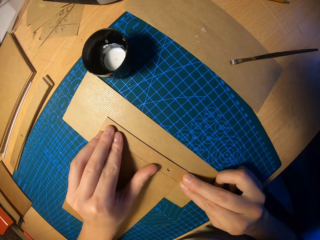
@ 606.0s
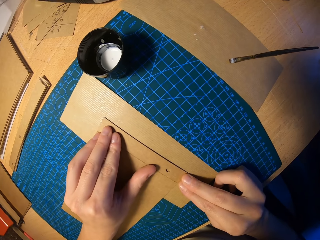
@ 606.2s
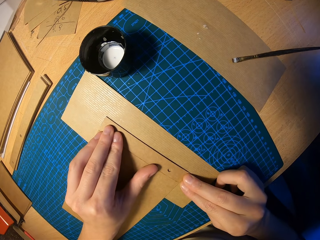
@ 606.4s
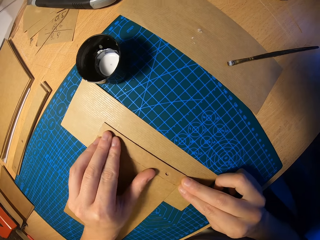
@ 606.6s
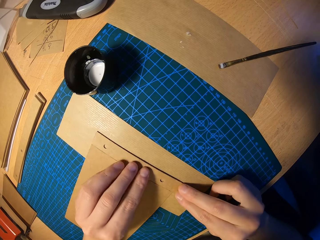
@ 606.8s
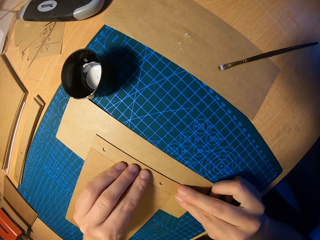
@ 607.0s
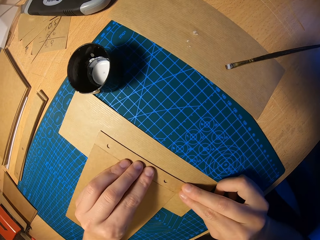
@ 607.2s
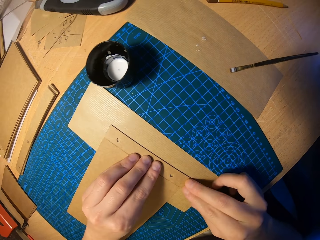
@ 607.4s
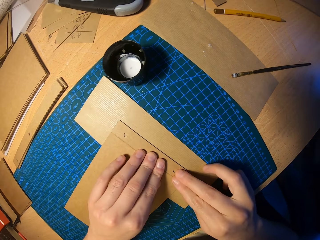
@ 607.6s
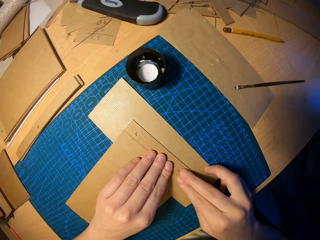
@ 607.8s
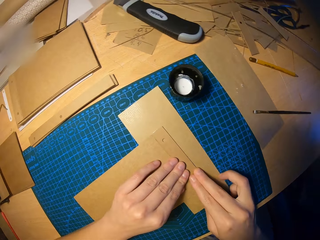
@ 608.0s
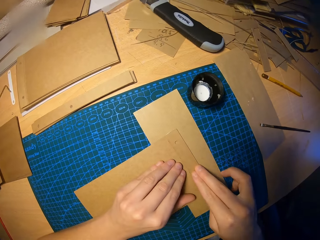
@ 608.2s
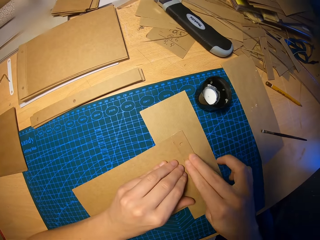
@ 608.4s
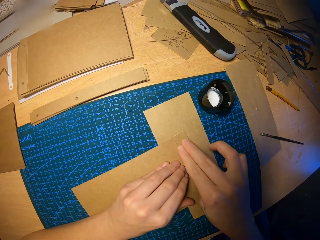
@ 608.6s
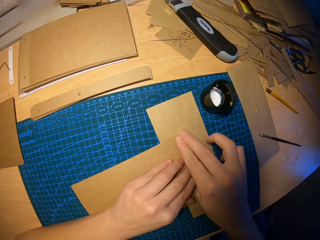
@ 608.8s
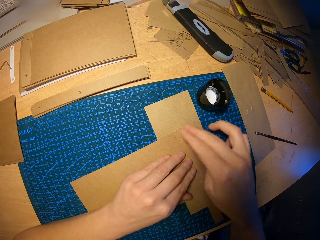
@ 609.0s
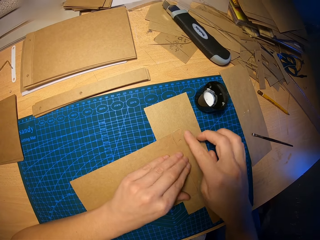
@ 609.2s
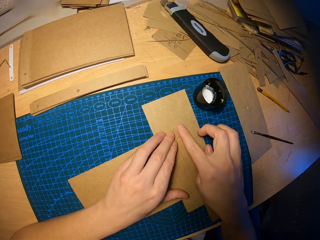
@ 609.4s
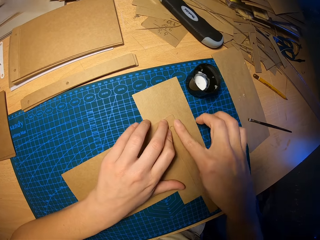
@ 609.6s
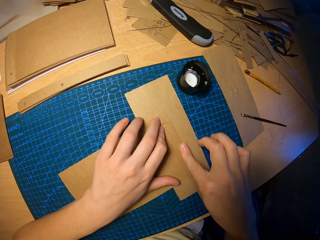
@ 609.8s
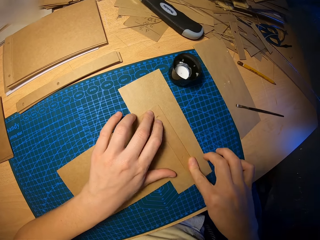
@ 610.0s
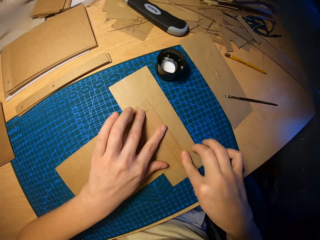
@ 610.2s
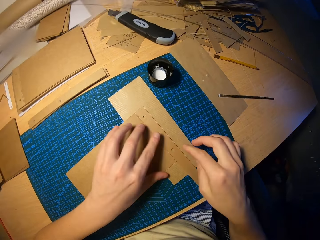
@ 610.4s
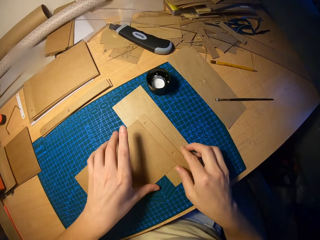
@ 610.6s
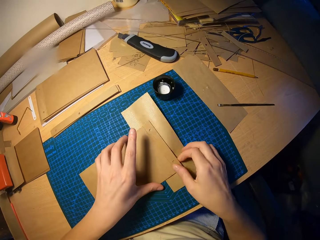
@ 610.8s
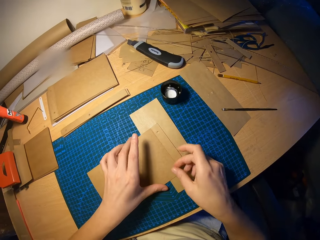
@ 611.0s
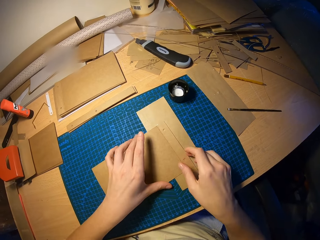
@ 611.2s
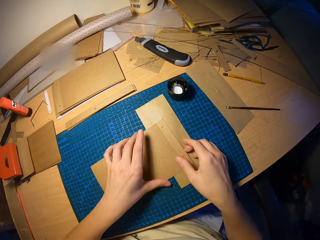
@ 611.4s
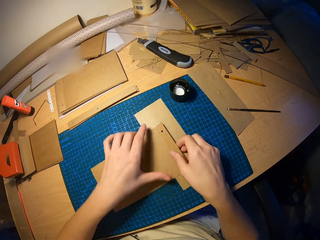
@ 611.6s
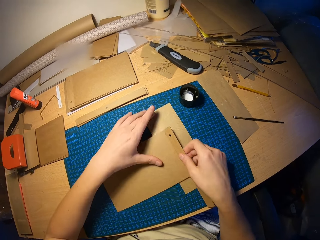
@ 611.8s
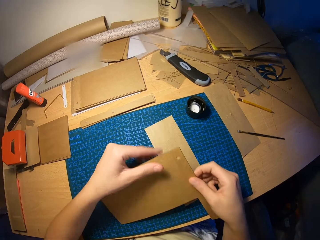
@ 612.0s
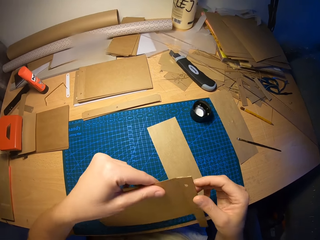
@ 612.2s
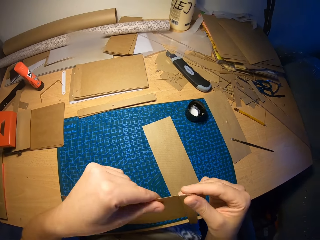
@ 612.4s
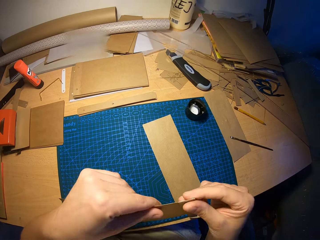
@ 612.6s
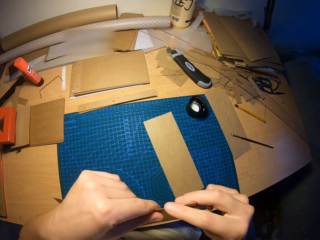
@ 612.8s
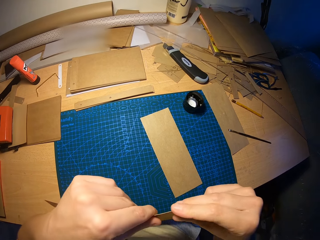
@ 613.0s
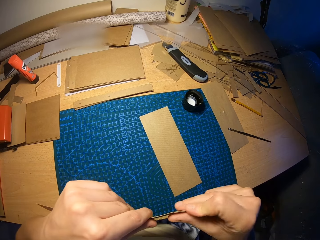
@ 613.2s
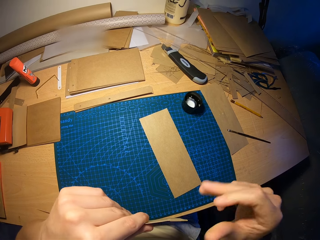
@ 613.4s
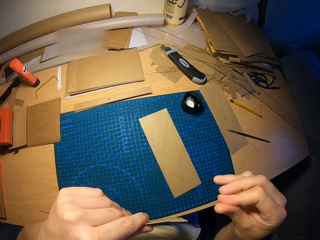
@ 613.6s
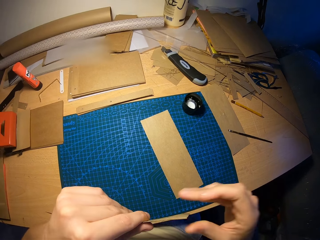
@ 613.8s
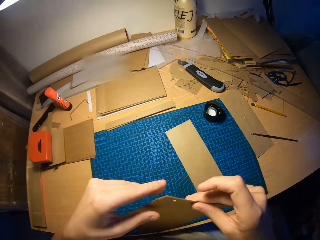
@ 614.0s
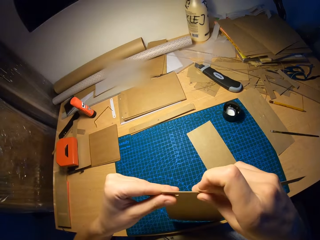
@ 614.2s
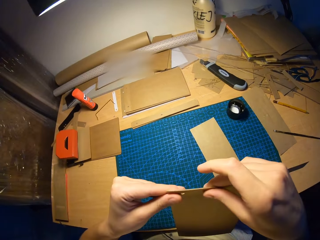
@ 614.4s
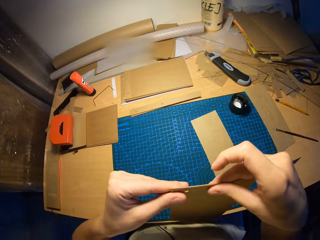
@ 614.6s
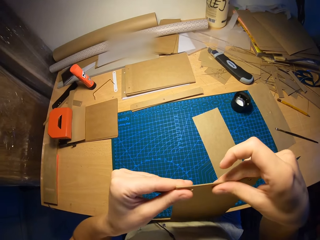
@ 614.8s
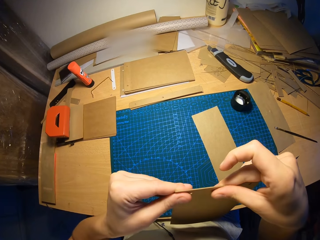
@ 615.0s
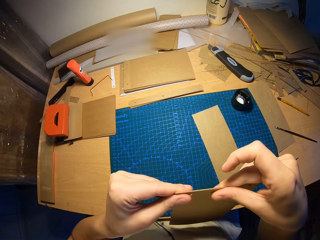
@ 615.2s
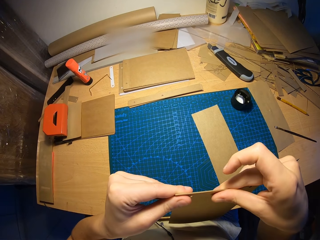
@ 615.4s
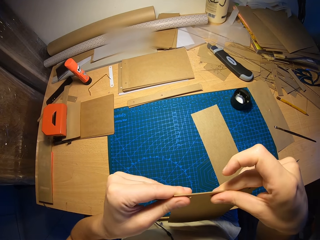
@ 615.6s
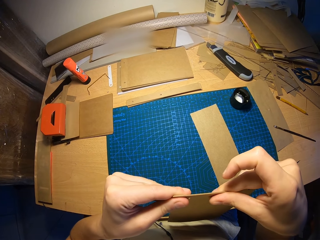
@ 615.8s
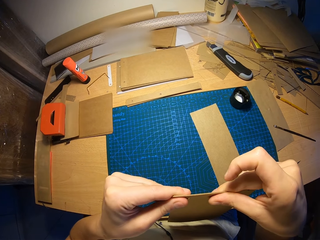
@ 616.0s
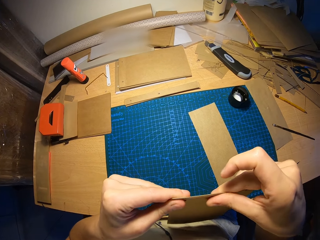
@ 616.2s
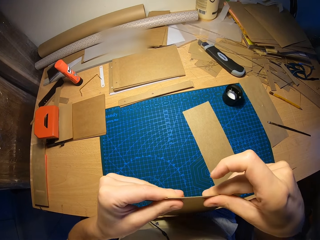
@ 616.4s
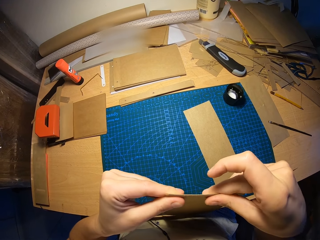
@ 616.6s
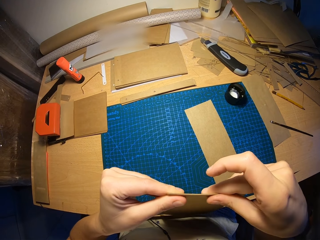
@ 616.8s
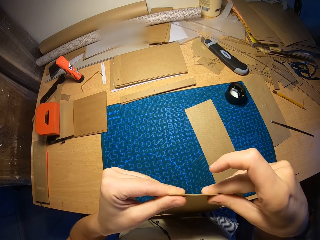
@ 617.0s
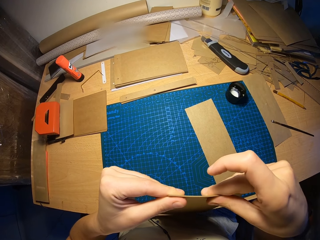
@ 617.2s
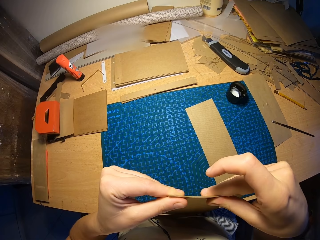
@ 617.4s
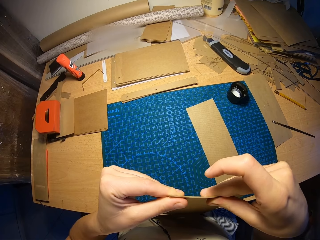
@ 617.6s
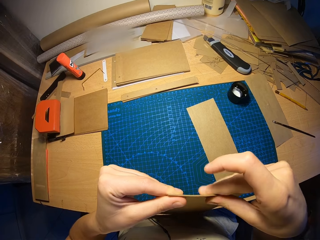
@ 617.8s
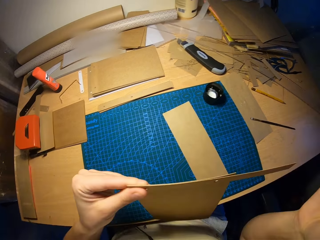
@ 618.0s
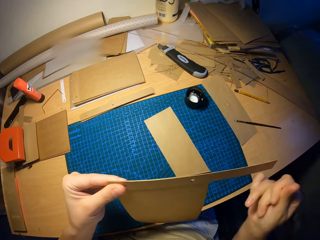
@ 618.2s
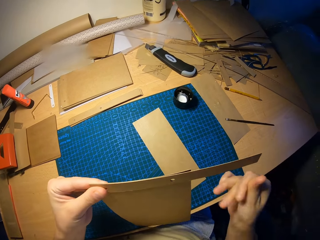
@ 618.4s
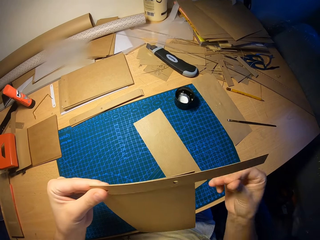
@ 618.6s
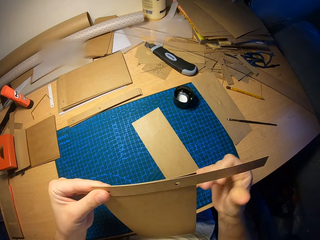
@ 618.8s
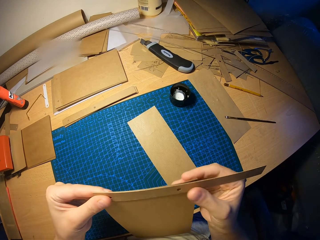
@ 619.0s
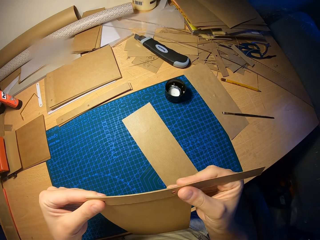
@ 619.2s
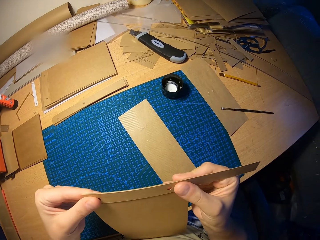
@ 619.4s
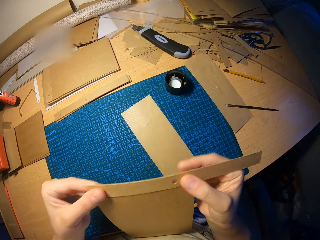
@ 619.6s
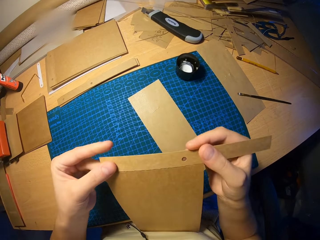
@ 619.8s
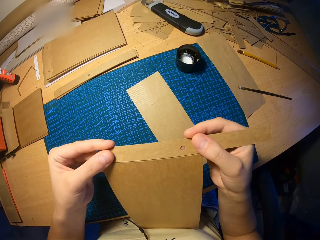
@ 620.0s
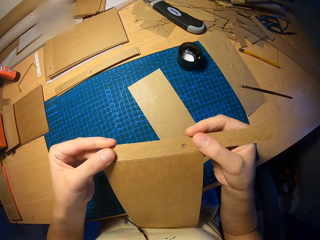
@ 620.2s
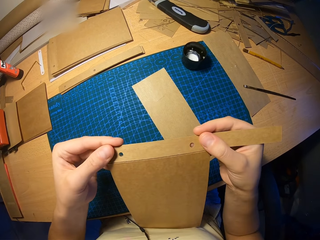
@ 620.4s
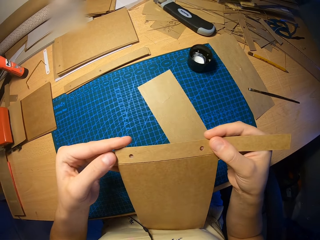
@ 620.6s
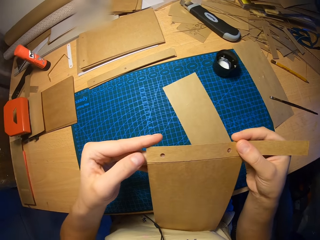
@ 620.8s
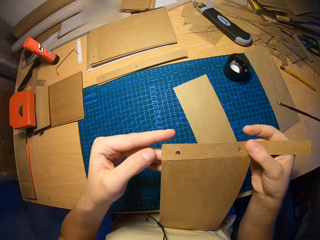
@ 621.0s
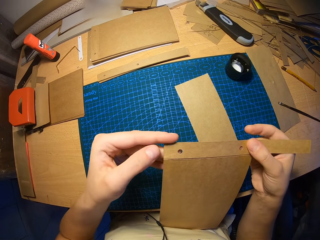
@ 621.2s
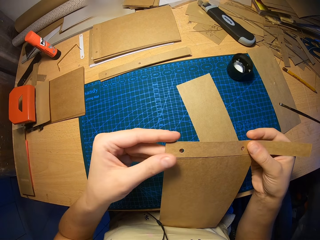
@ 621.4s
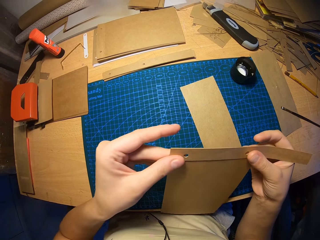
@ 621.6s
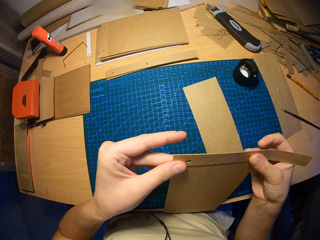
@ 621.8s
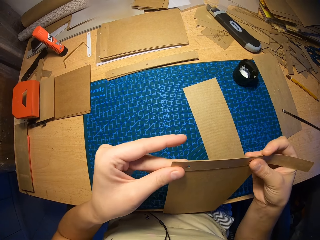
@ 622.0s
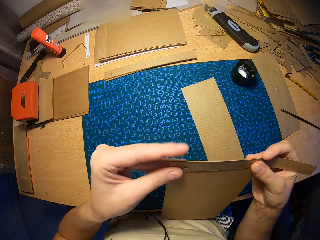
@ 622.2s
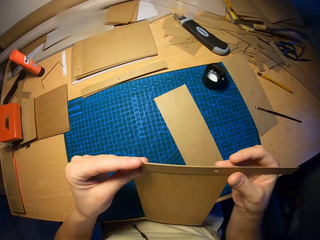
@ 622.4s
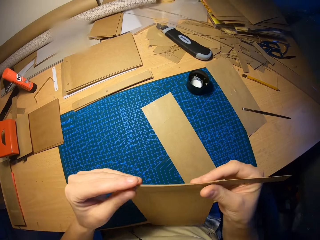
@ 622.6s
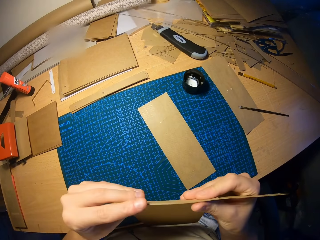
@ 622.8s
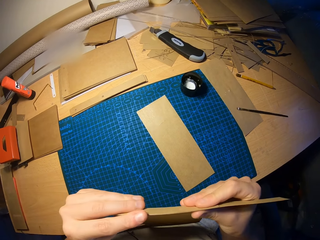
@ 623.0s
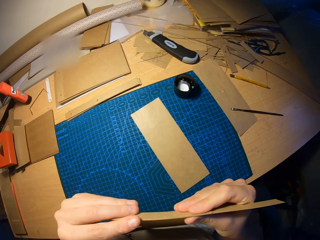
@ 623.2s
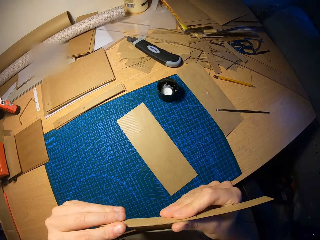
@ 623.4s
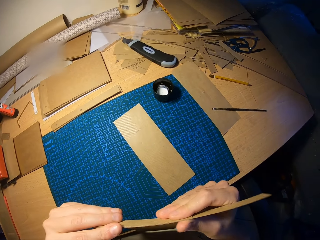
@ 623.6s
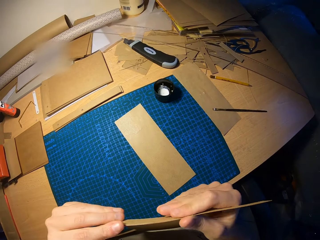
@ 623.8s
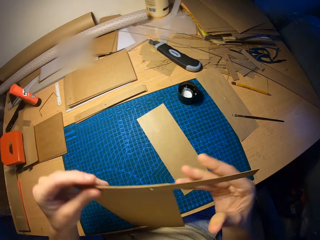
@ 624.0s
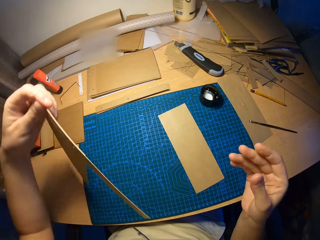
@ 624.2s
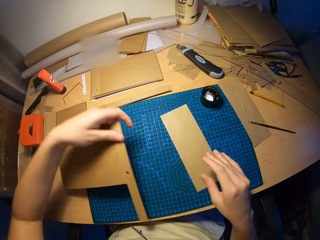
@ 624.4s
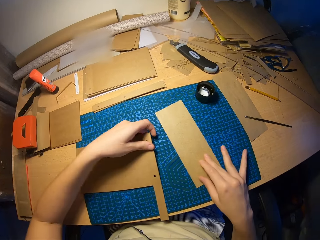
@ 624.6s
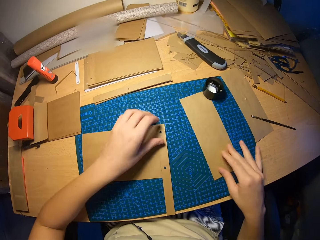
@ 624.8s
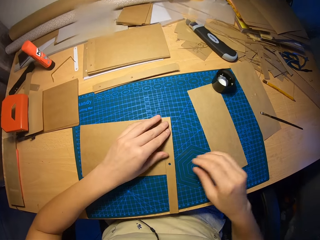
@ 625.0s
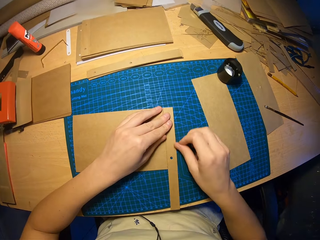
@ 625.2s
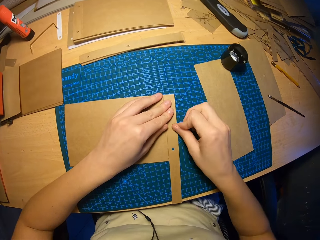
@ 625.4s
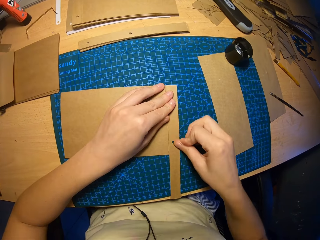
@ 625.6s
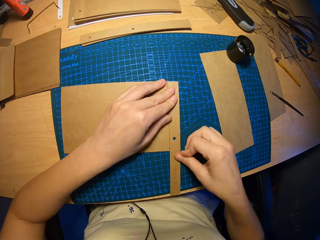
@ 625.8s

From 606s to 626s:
The camera wearer presses on the attached craft papers with both hands. They lift the attached craft papers from the table with both hands. They look at the paper edges. They rub their fingers. They touch over the paper edges. They align the edges of the attached craft papers with both hands. They rub their fingers. They look over the paper. They place the attached craft papers on the table with their left hand.

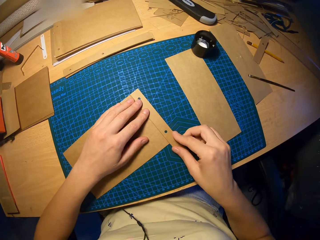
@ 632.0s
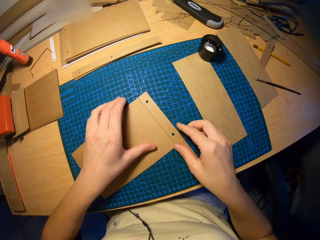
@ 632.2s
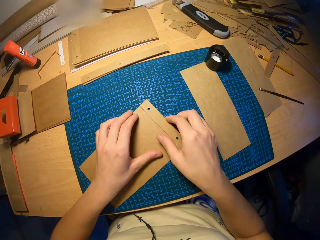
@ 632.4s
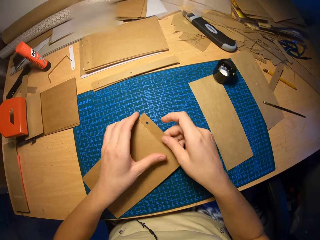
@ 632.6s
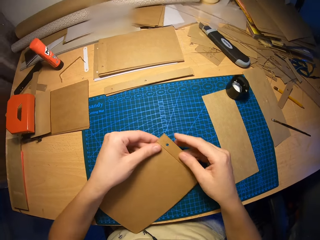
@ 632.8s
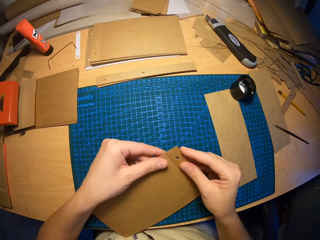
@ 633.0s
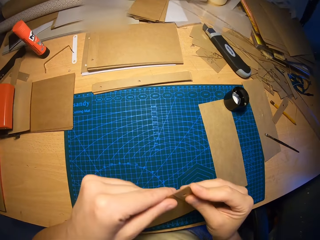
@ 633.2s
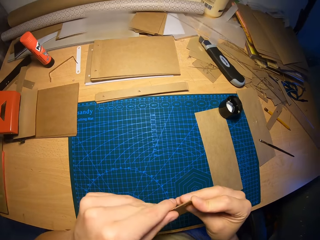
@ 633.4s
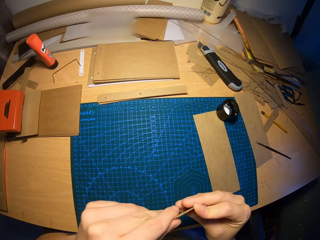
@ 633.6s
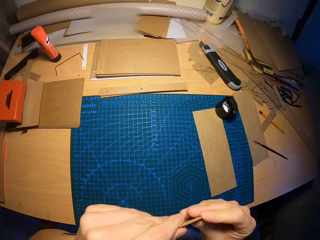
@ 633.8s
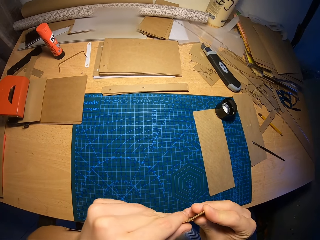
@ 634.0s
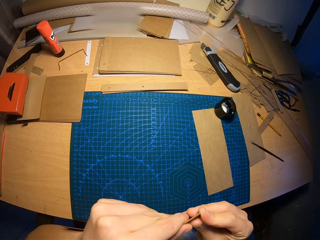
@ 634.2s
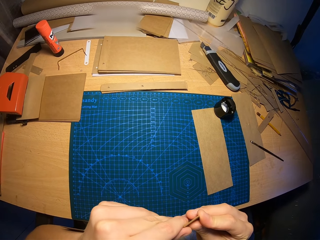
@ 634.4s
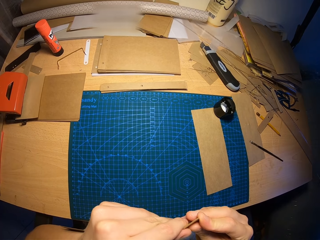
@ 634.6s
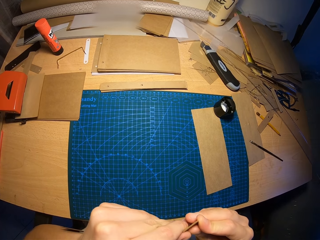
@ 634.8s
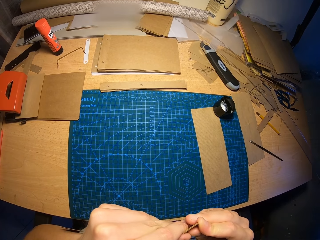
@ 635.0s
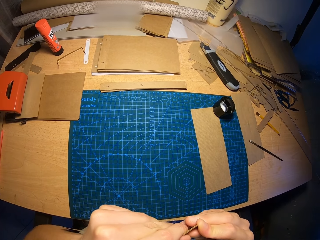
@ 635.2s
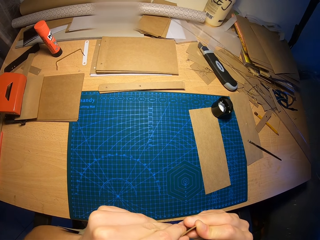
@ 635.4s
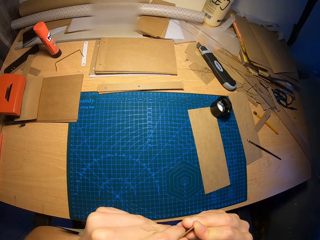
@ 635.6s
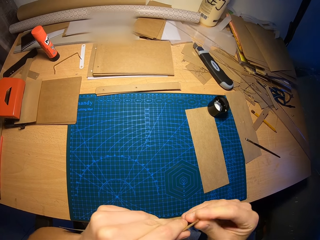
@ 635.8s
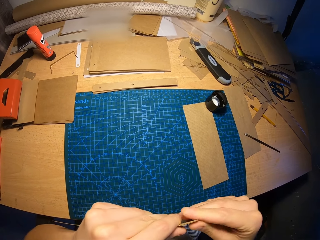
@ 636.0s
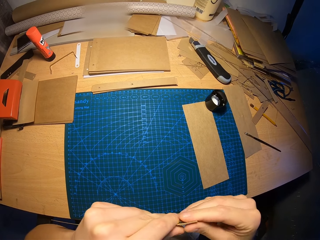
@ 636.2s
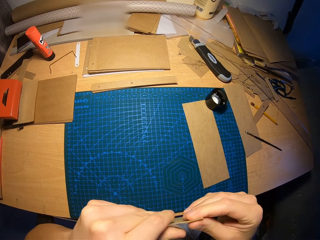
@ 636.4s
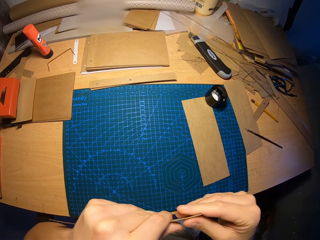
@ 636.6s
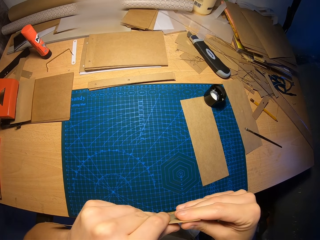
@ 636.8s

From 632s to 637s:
The camera wearer picks up the paper. They align the edges of the attached craft papers with both hands. They look over the paper.
